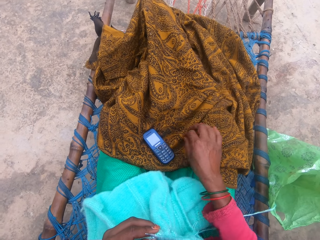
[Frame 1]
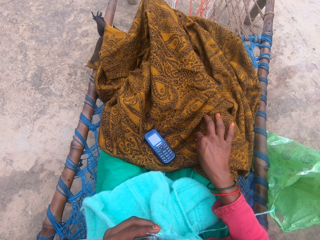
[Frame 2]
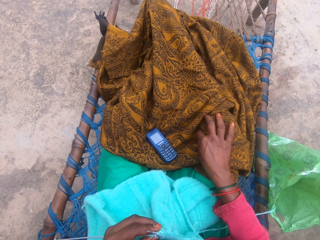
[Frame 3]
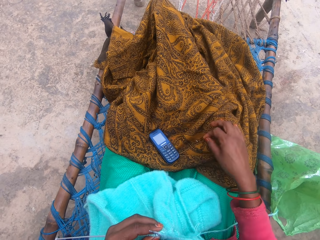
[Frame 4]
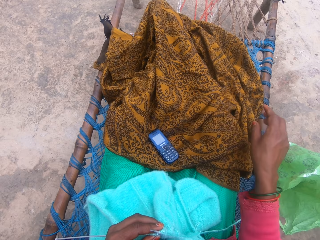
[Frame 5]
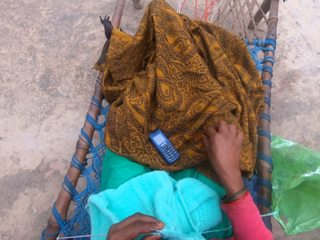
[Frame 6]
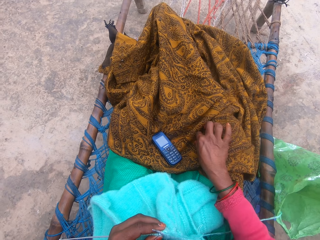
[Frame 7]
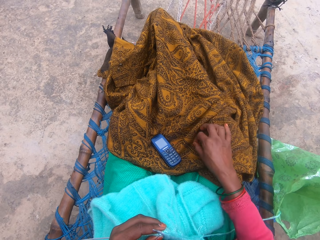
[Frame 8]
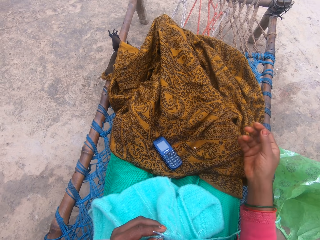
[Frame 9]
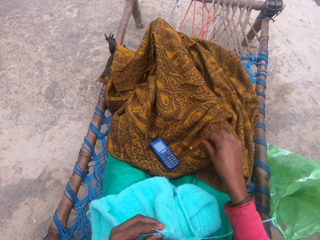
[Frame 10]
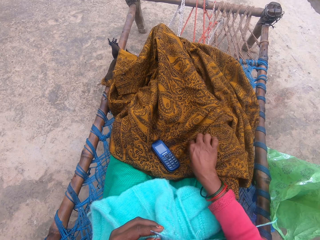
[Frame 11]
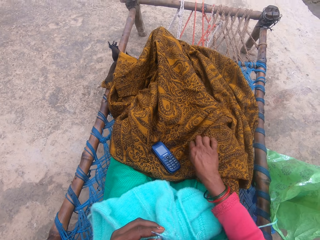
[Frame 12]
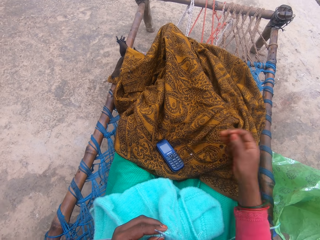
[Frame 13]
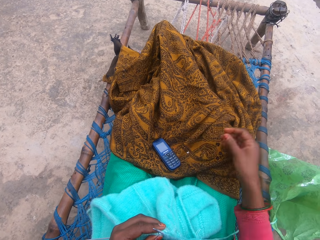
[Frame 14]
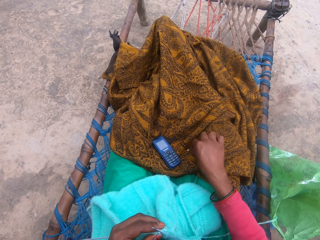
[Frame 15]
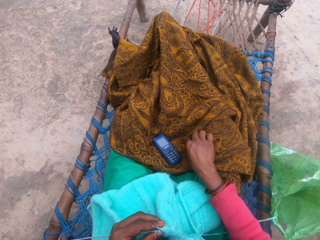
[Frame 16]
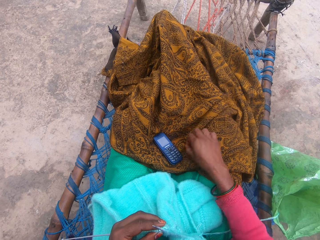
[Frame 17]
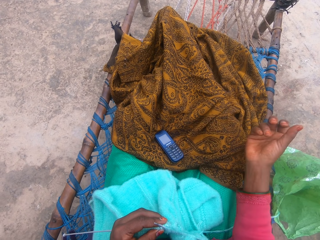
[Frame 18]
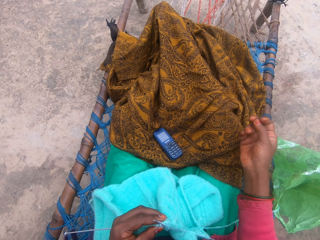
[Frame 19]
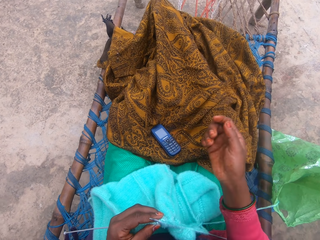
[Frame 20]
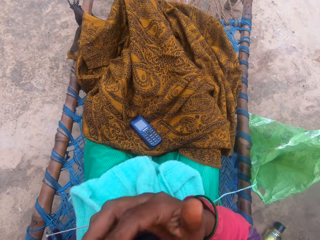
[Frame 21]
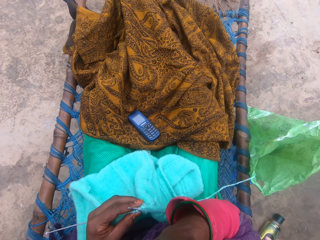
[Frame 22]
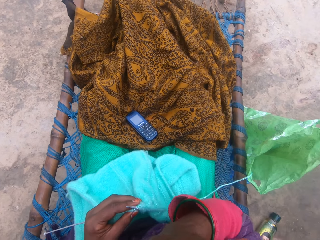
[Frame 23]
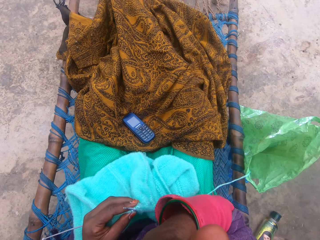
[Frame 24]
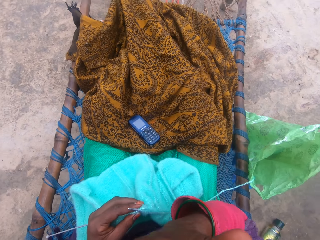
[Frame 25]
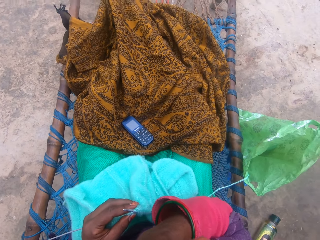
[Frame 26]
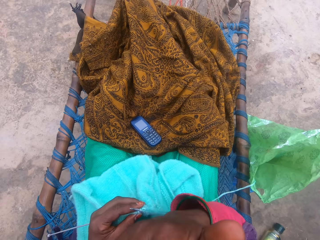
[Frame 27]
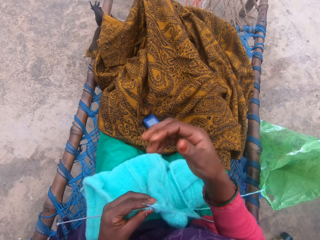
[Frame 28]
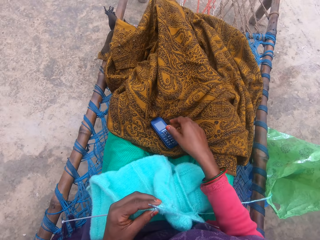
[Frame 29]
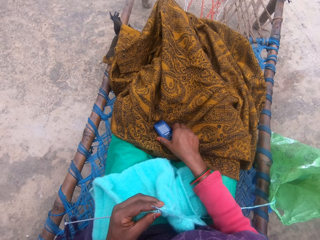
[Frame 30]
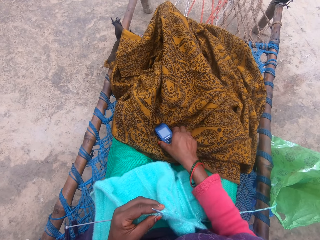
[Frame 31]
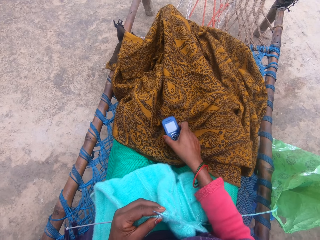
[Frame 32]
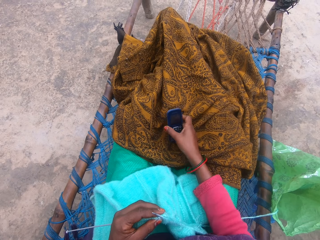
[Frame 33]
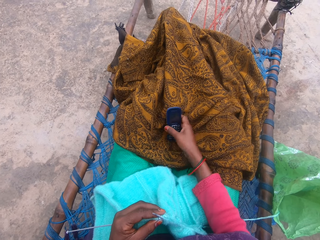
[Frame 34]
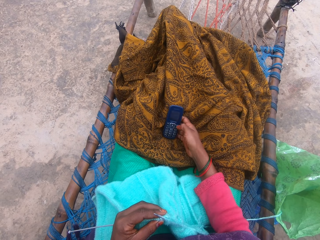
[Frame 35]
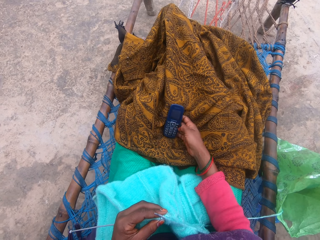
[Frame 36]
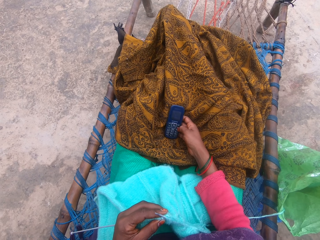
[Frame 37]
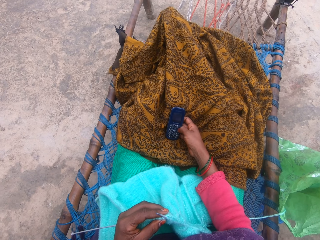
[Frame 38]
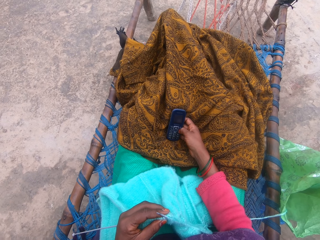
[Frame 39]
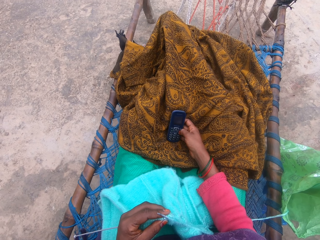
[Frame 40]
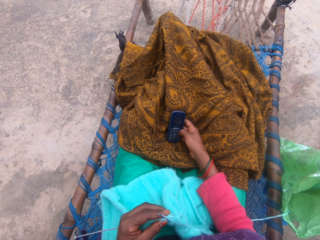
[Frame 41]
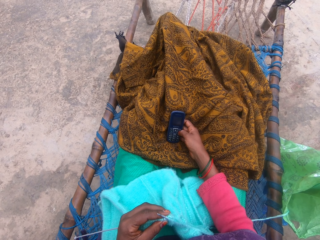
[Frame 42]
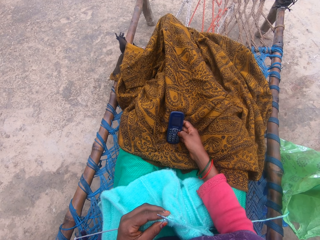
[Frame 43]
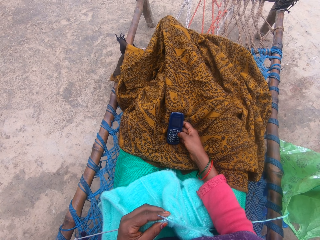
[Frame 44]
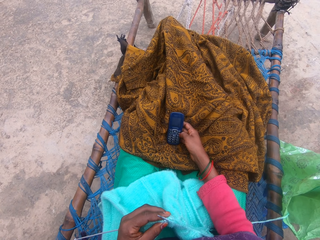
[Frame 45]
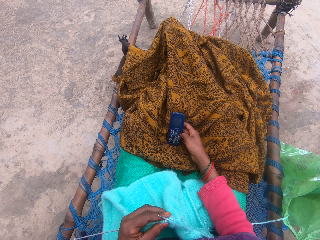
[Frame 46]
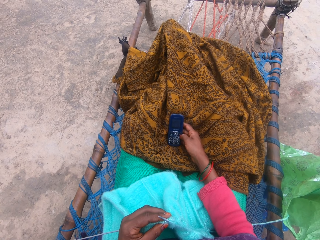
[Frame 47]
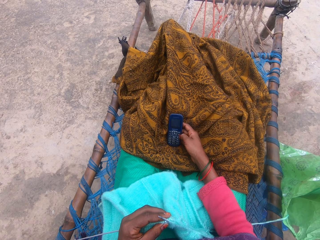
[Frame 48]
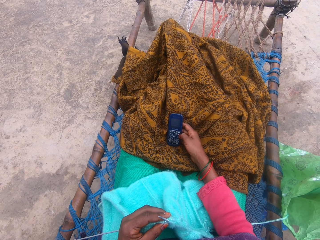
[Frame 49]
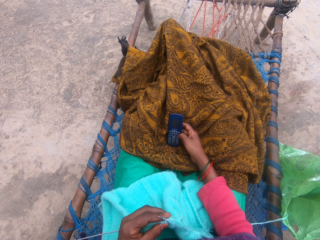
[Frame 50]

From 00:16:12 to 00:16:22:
The camera wearer removes dirt on the blanket with her right hand. She carries the phone with her right hand. She picks up the phone. She operates the phone with her right hand.

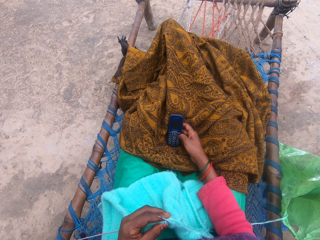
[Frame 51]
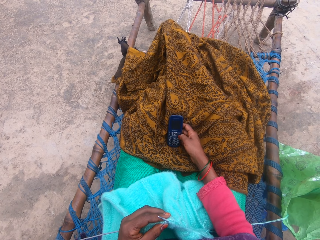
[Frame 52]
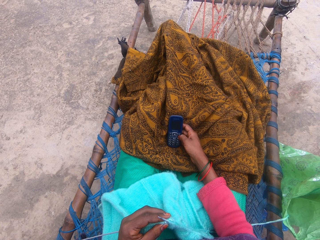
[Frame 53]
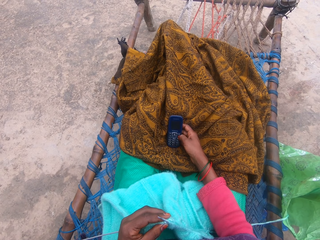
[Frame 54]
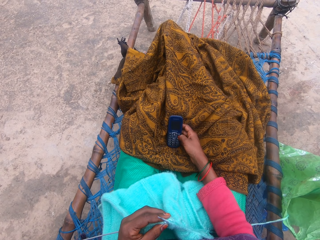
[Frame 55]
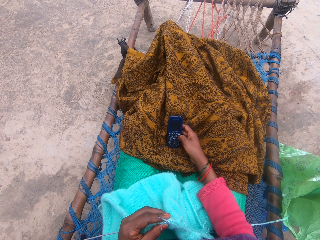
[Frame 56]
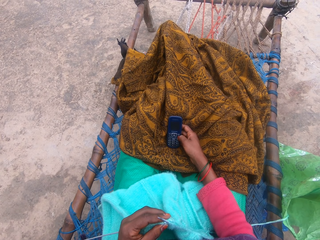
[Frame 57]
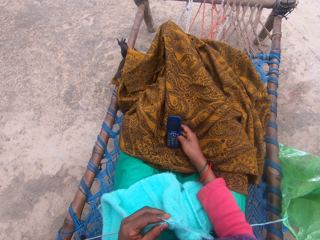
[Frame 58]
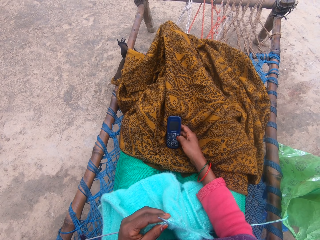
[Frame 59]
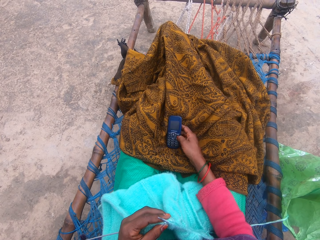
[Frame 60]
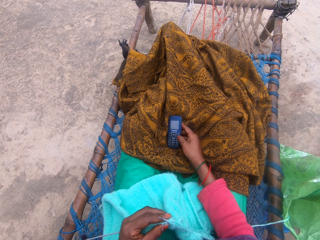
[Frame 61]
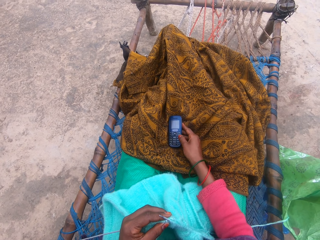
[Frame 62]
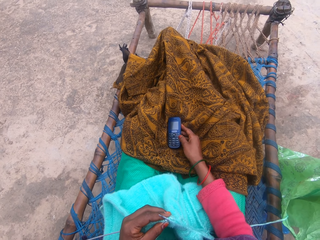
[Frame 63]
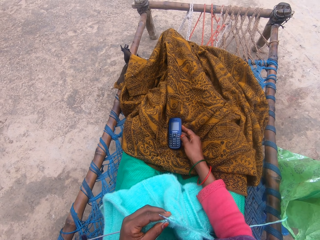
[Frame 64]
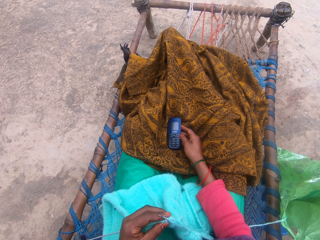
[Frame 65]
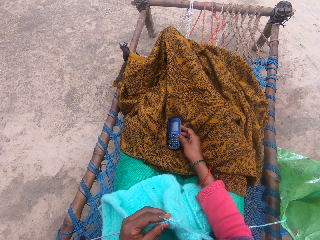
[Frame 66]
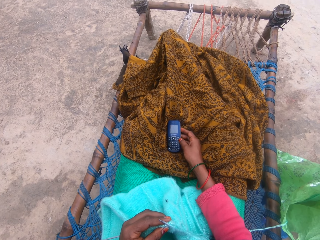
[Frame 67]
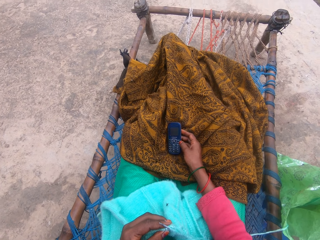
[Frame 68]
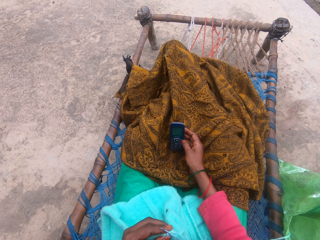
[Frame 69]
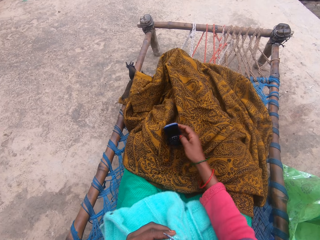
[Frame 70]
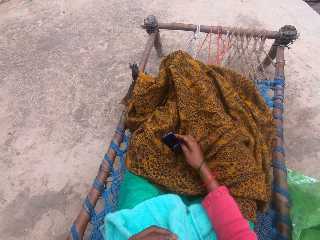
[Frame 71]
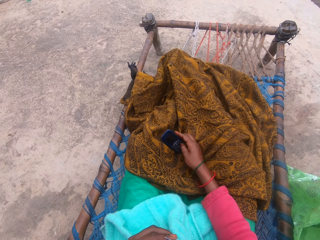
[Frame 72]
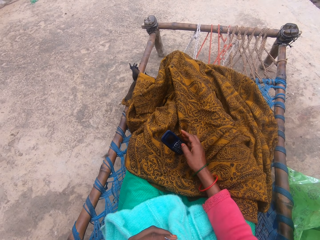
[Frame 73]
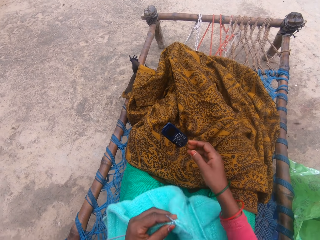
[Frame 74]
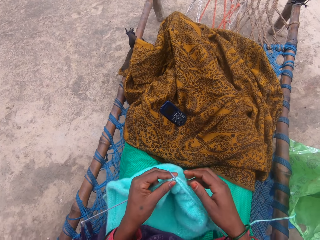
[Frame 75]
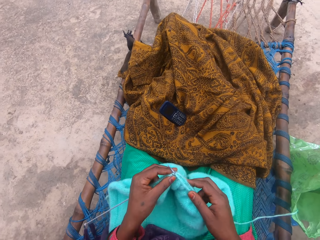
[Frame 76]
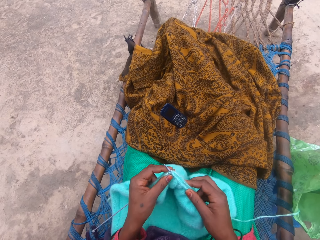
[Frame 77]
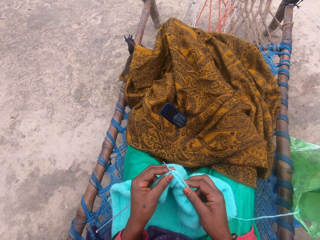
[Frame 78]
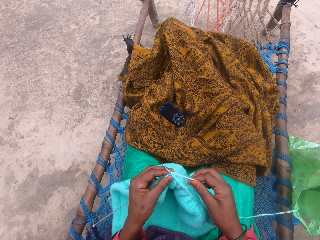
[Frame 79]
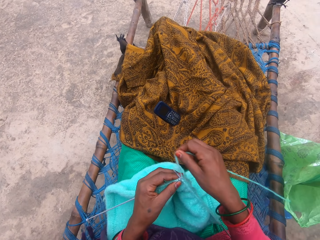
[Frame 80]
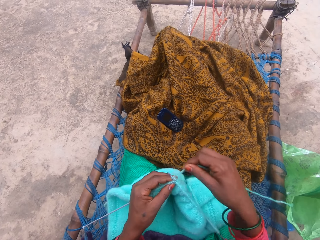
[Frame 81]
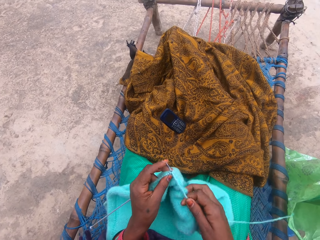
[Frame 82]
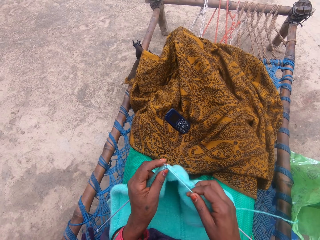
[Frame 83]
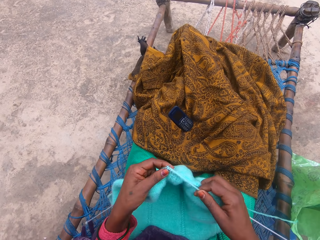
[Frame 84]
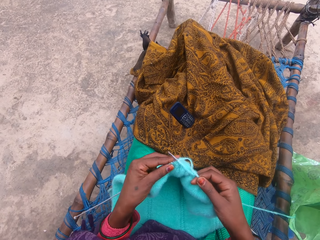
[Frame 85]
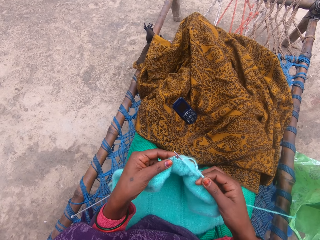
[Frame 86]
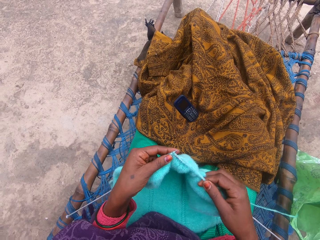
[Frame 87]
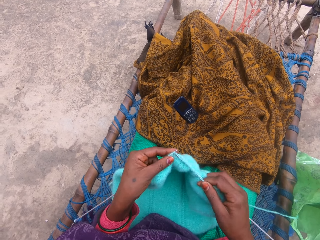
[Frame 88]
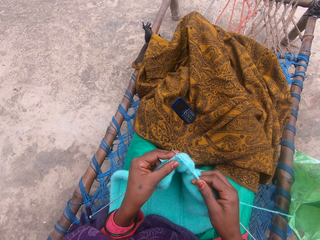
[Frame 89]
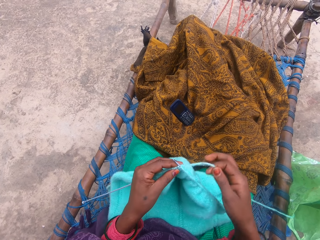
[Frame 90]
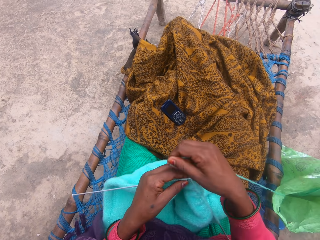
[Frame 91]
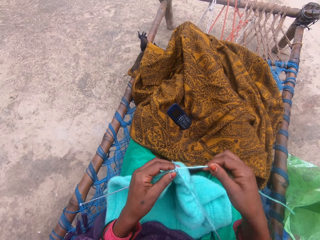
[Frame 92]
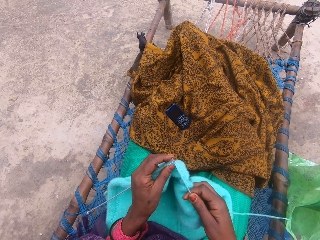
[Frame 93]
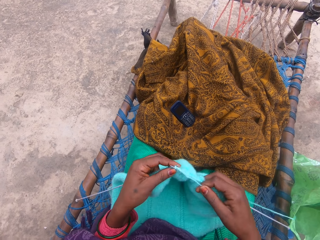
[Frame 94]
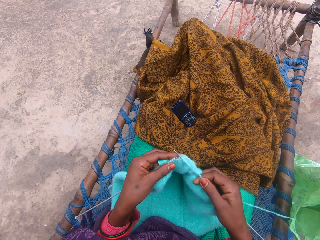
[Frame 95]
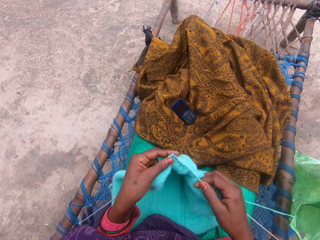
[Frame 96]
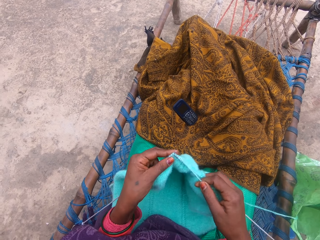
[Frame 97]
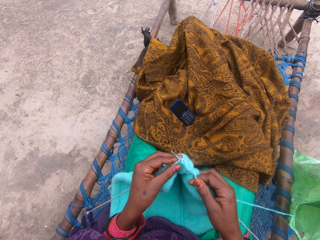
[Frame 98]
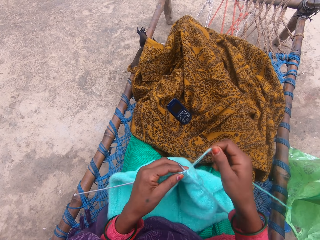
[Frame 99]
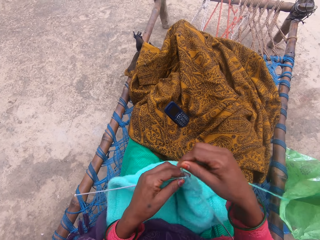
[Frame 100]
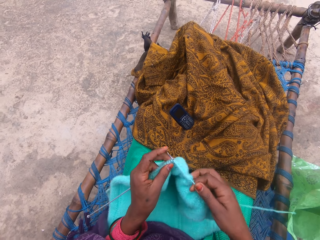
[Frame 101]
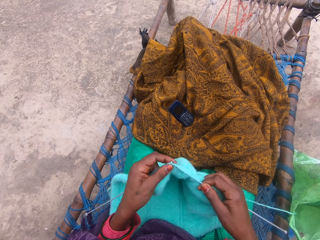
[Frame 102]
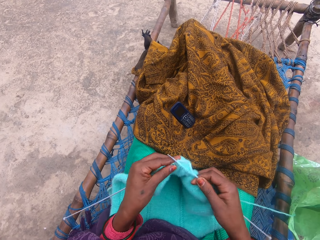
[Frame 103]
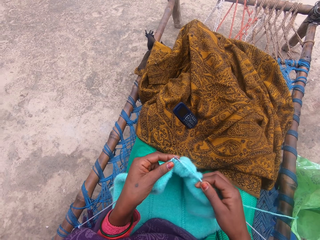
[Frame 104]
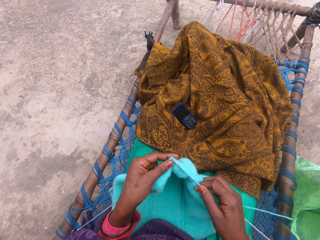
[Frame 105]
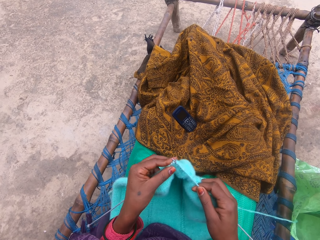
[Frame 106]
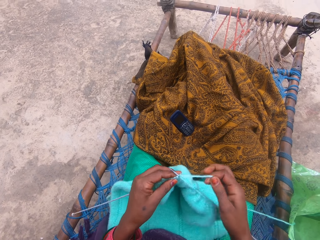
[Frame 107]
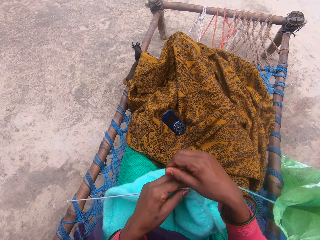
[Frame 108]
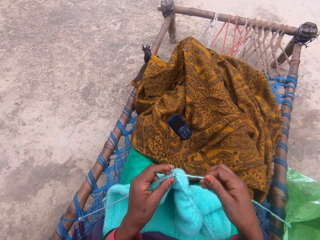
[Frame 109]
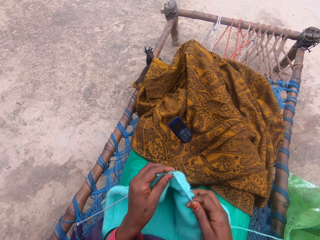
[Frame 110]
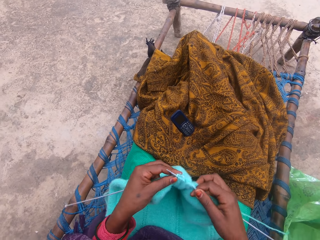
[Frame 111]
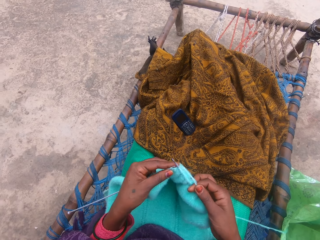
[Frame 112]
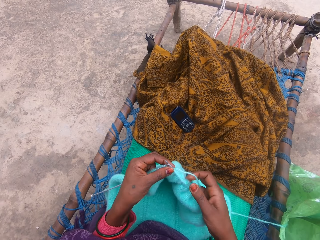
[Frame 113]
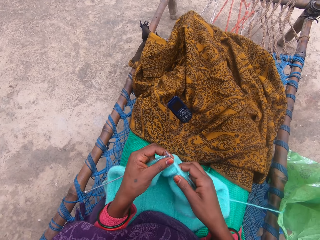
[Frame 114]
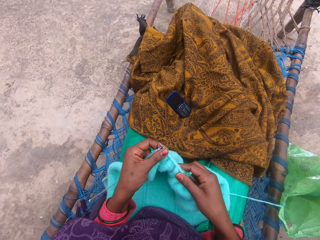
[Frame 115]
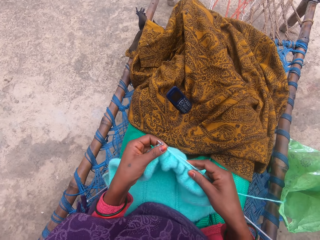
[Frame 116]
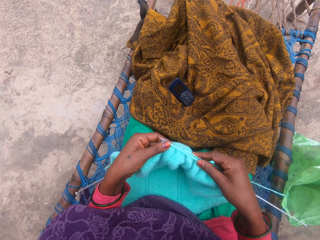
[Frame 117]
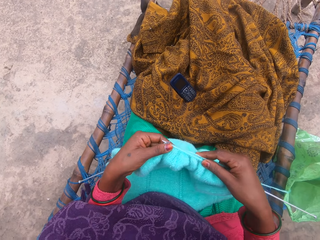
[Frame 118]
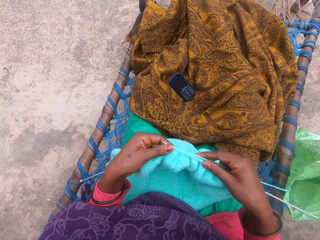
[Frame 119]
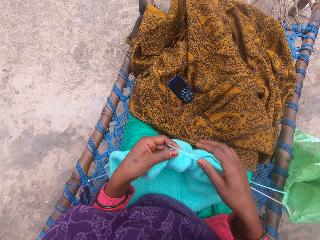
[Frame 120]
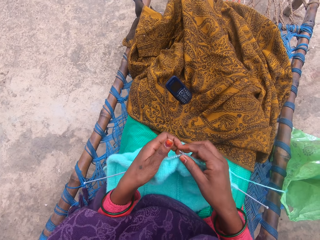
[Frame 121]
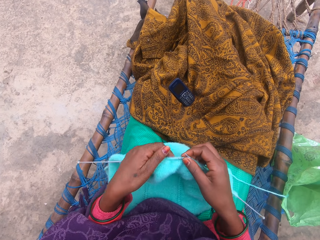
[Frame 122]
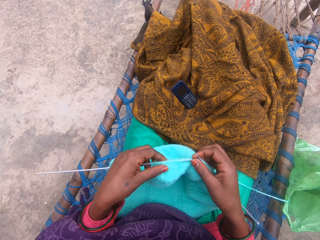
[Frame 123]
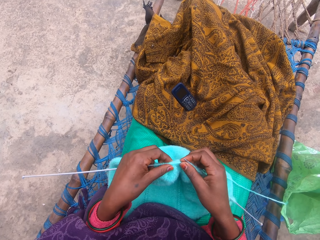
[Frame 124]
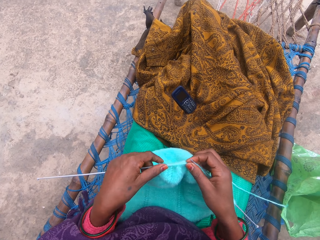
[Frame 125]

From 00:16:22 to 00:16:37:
The camera wearer holds the phone. They drop the phone on the blanket. They knit yarn with the knitting pins.
